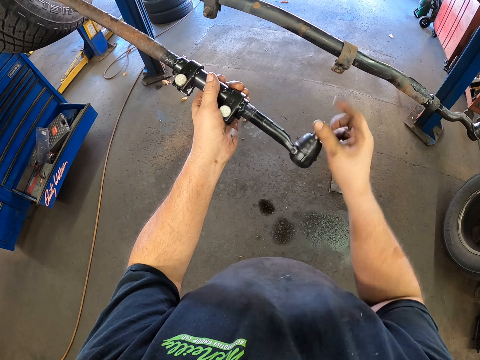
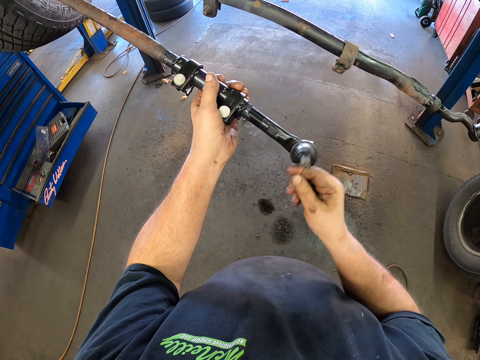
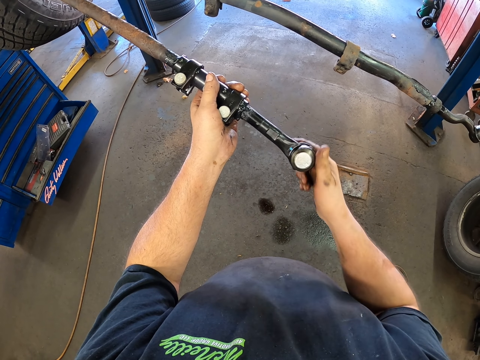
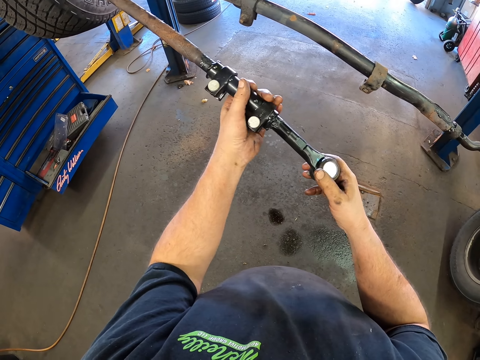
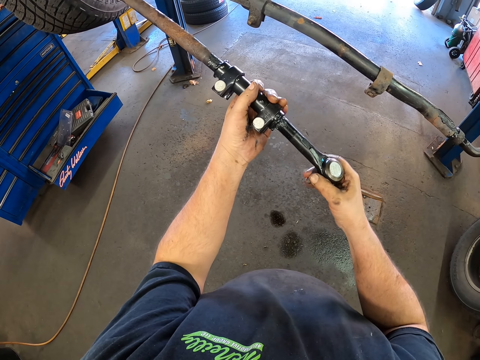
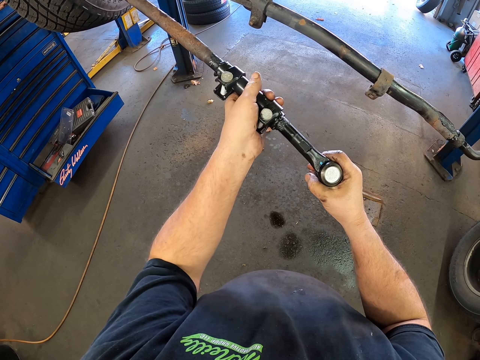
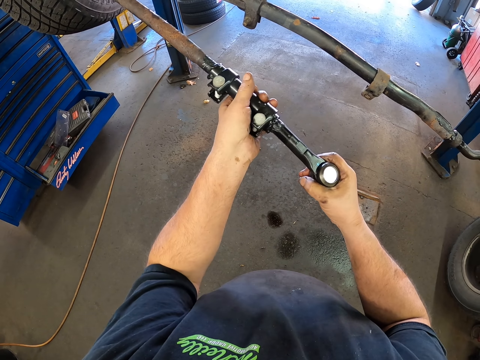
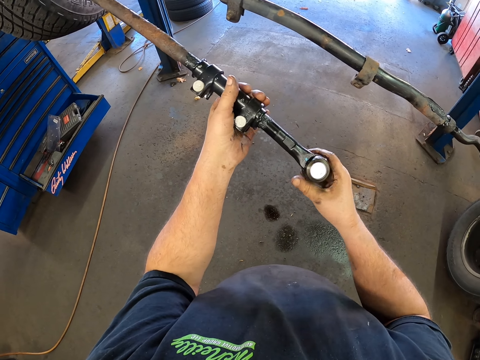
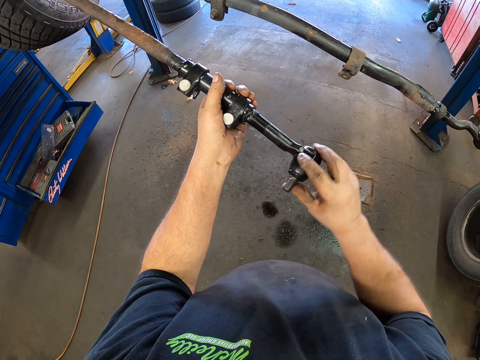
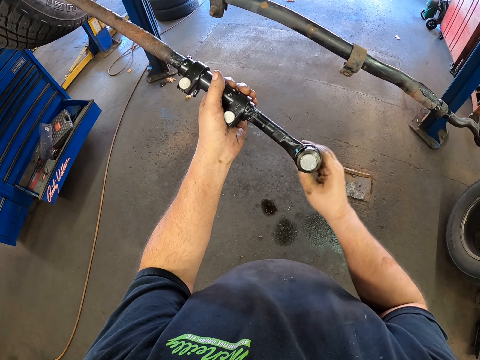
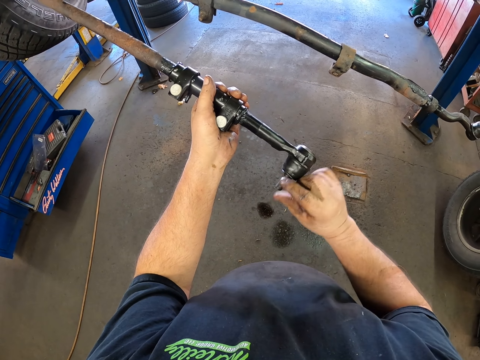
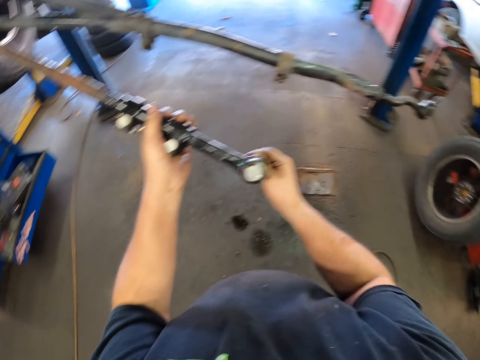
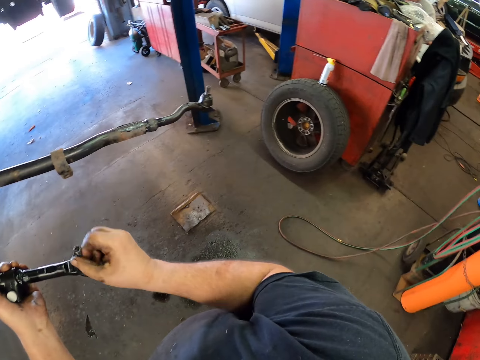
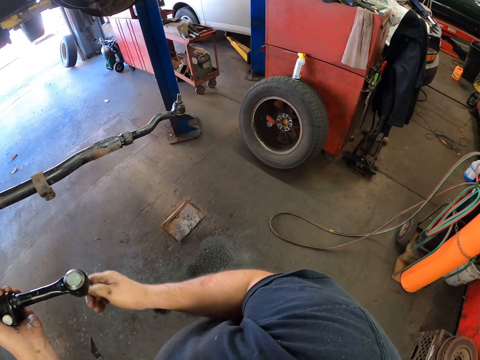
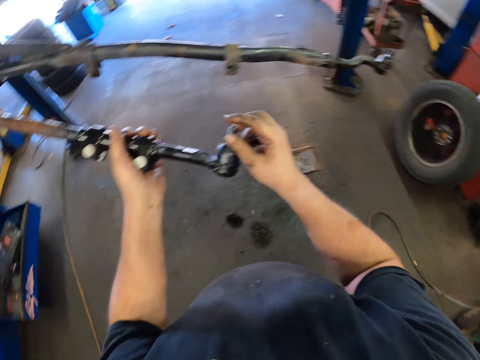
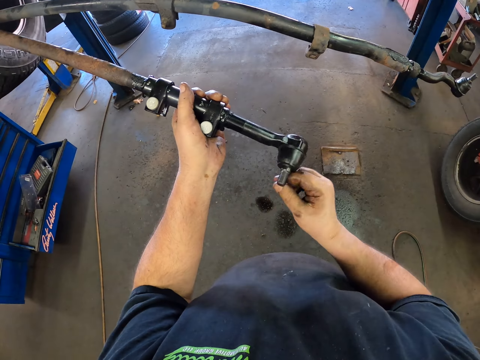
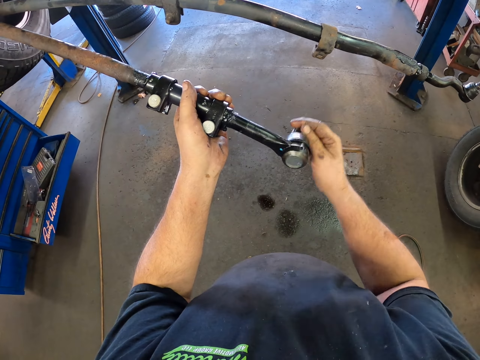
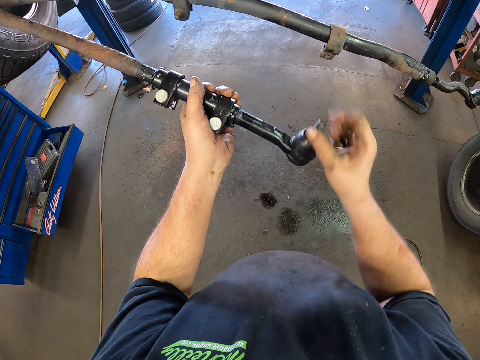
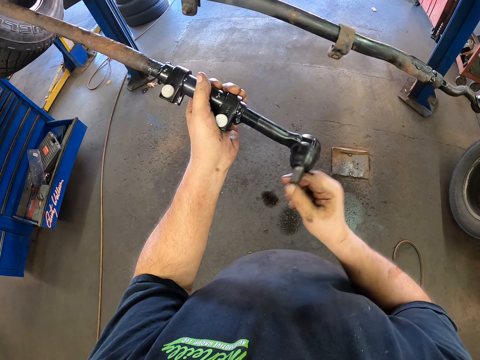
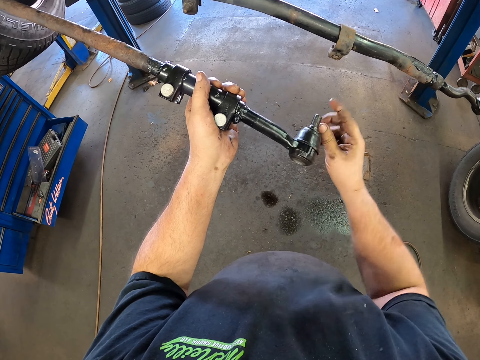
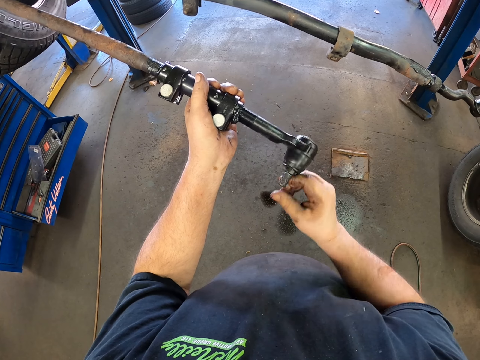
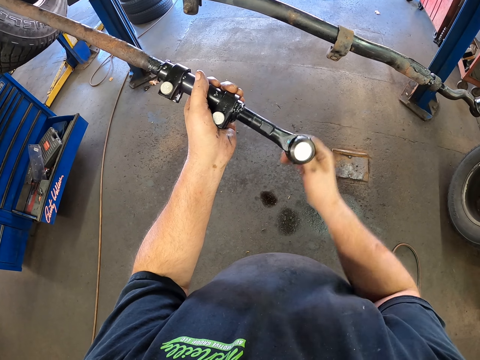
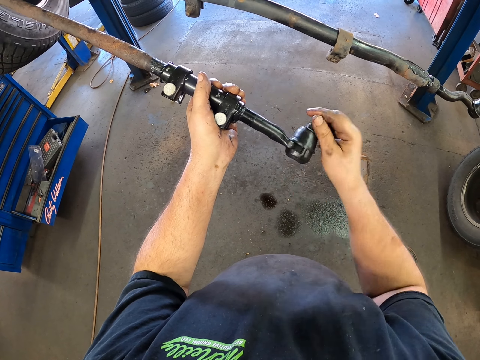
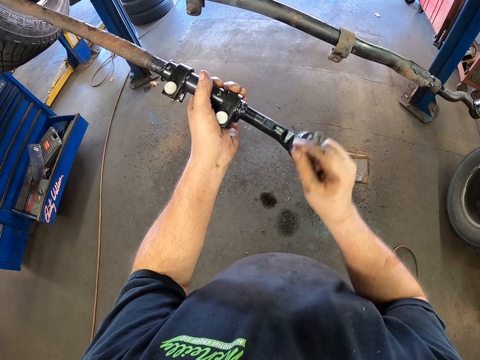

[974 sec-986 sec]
The camera wearer moves the metal pieces. They move the metal piece. They tighten the metal piece. They look around. They tighten the metal piece. They rotate a sway bar in a metal.

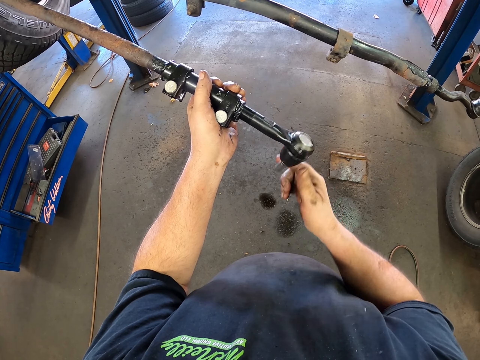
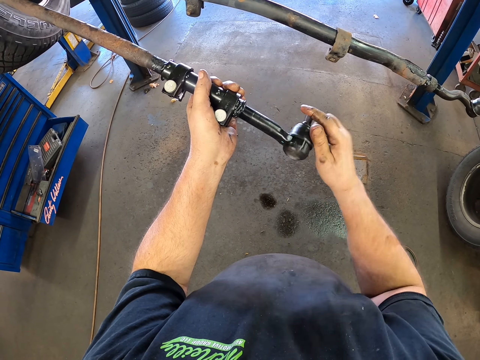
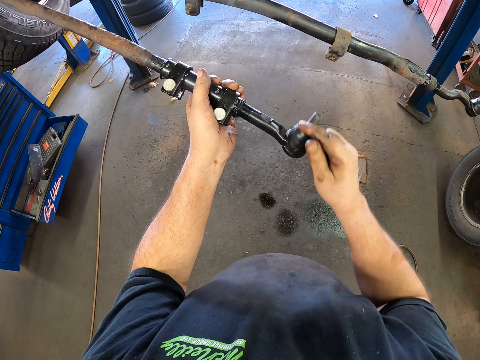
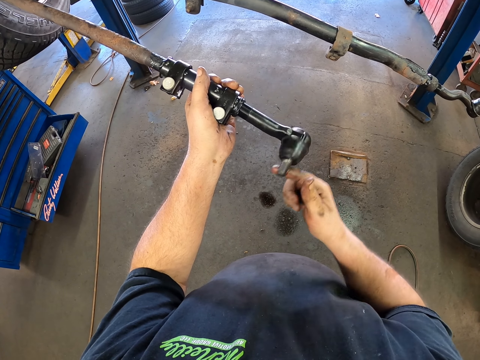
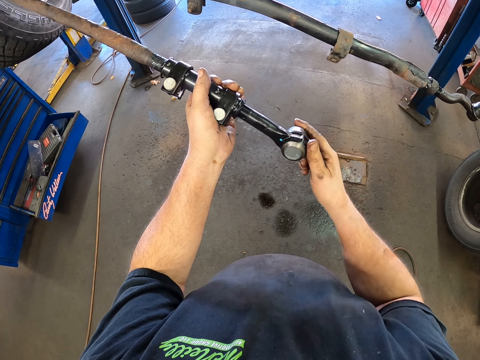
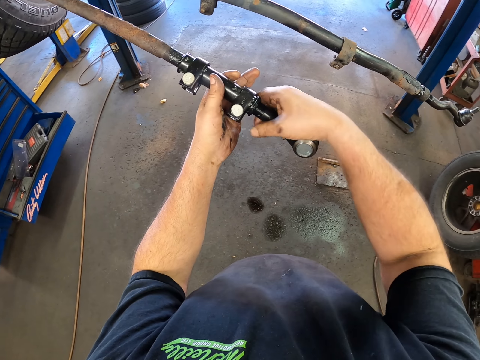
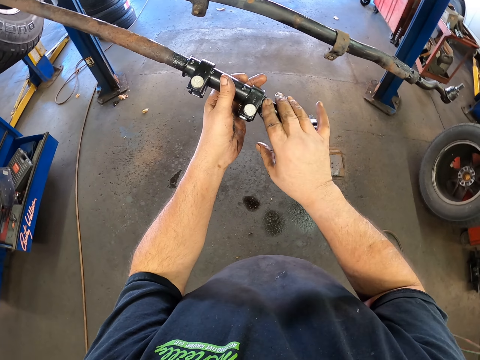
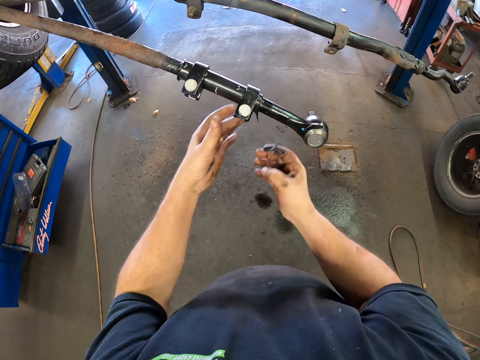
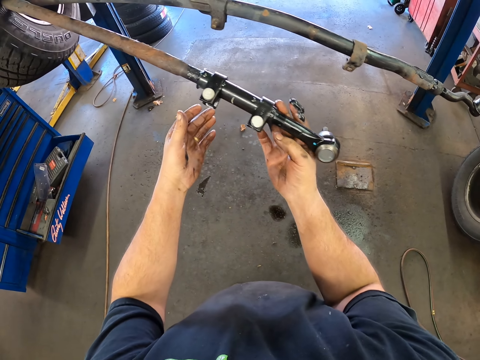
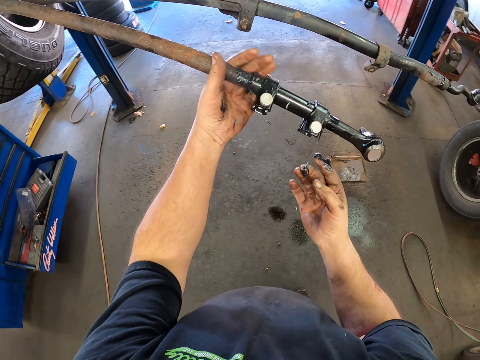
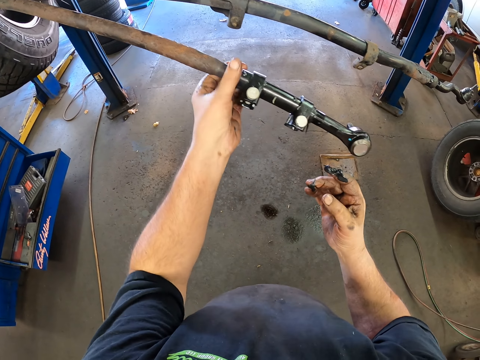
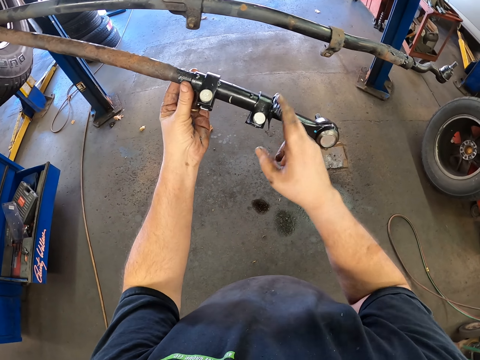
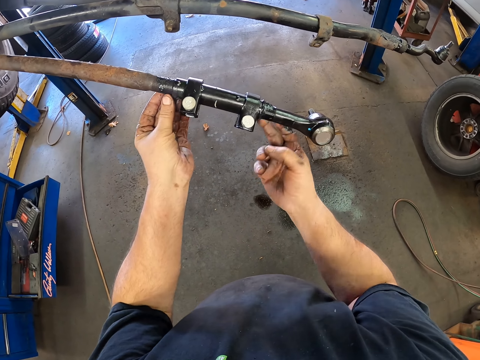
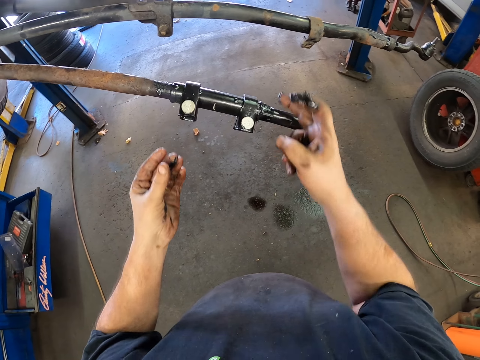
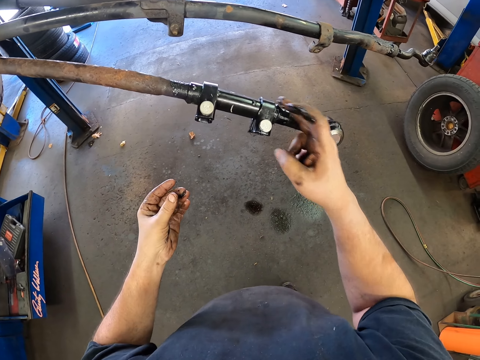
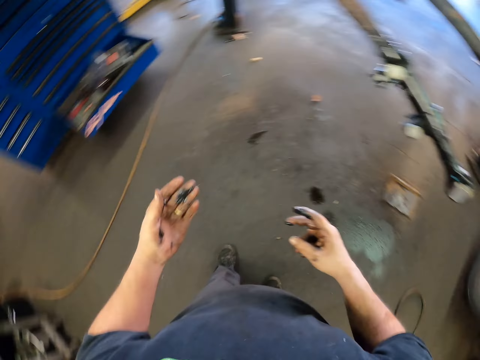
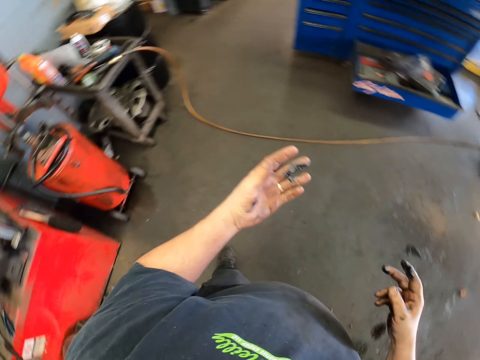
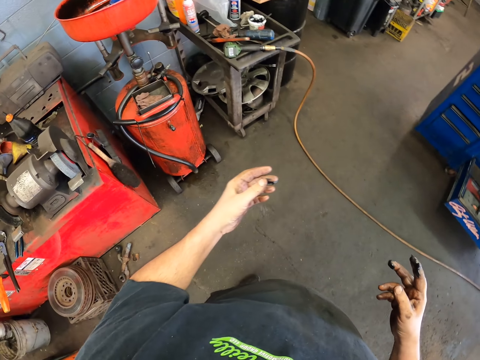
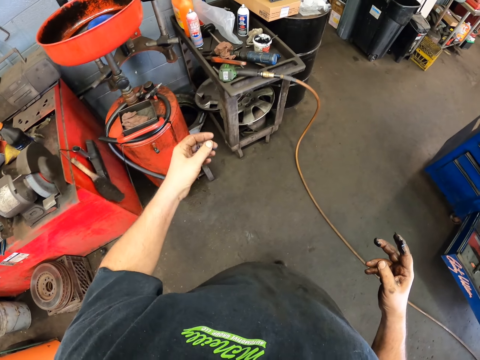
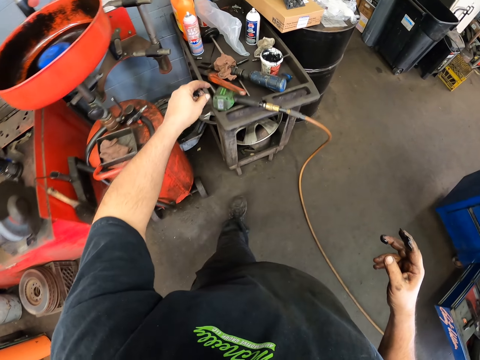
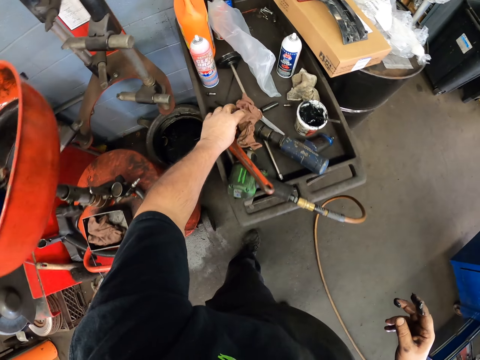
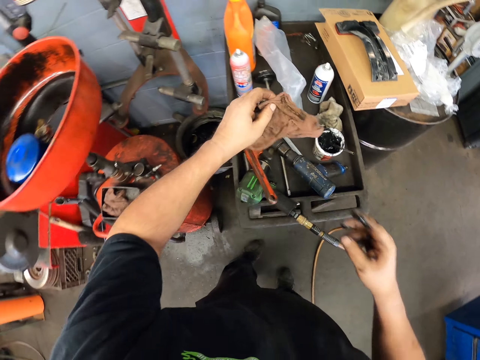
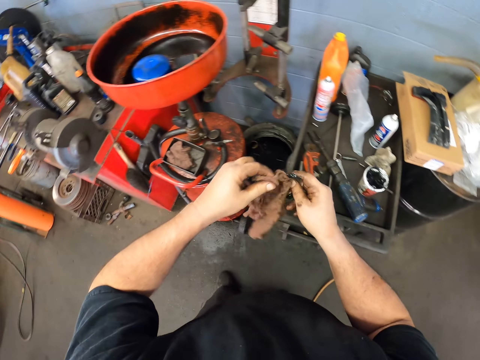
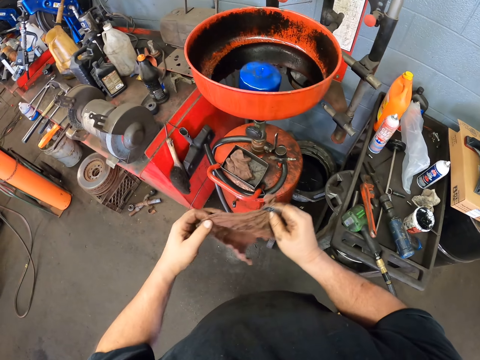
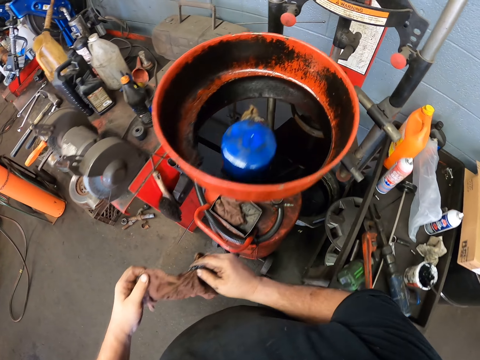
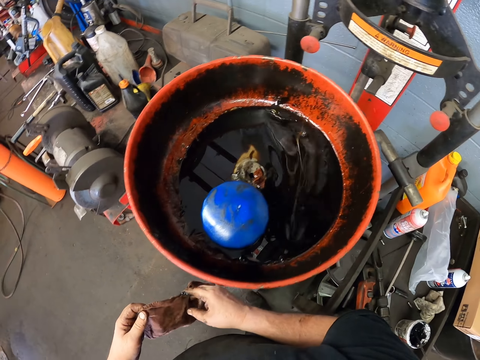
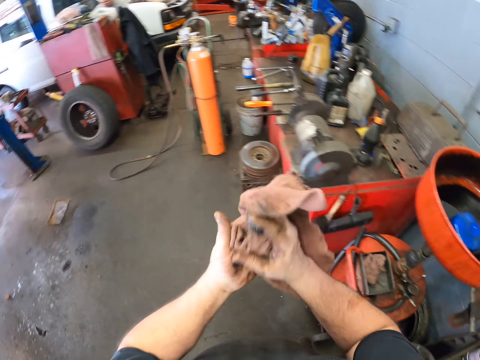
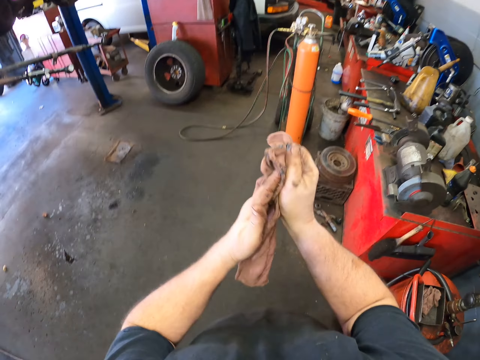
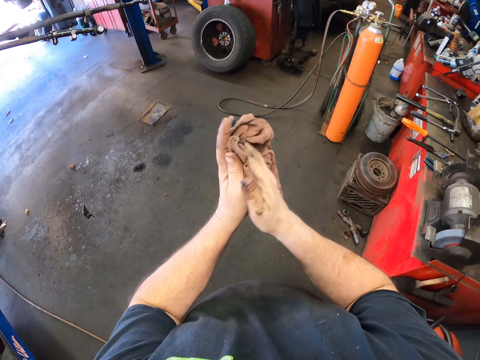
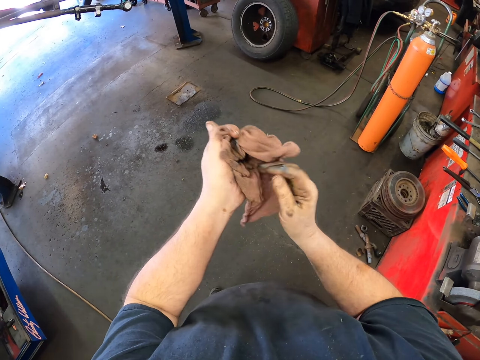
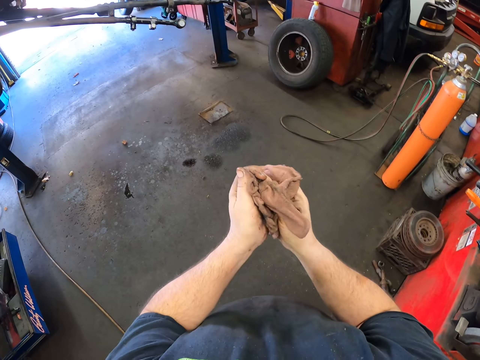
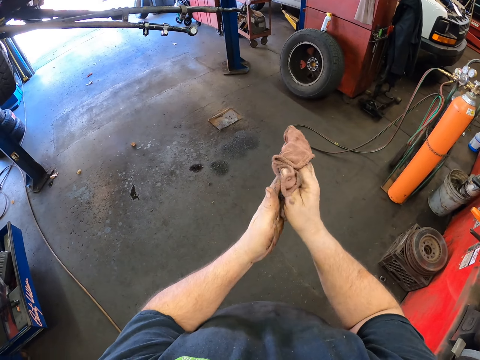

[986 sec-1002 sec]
The camera wearer wipes the grease with the hand. They rub the grease on the metal piece. They rub the grease on the metal piece again. They step forward. They pick up a cloth. They move the legs. They spit saliva. They wipe the hands with the cloth.
